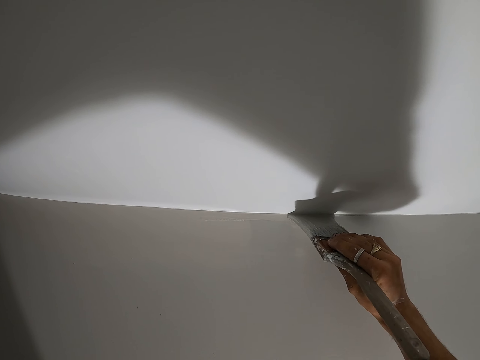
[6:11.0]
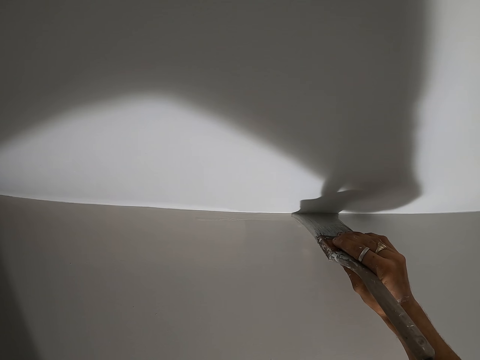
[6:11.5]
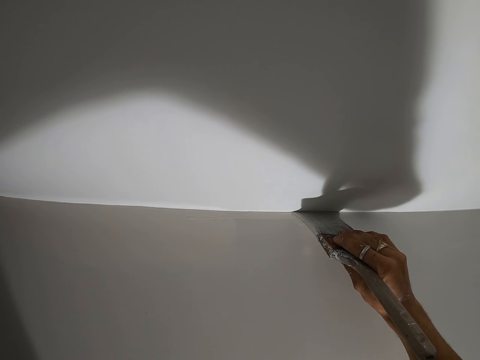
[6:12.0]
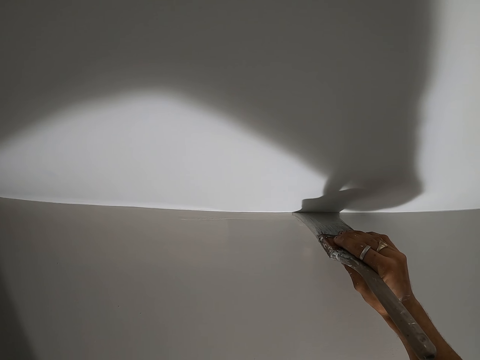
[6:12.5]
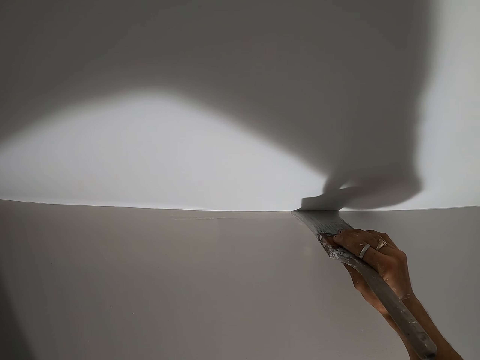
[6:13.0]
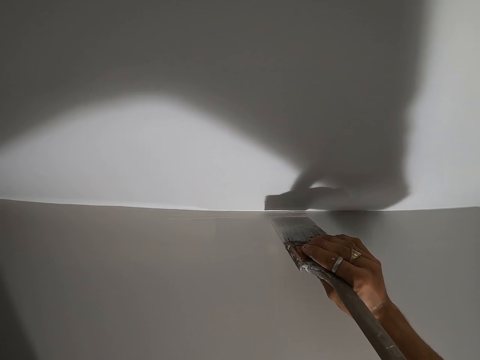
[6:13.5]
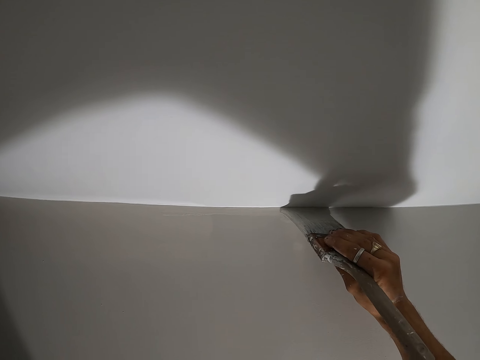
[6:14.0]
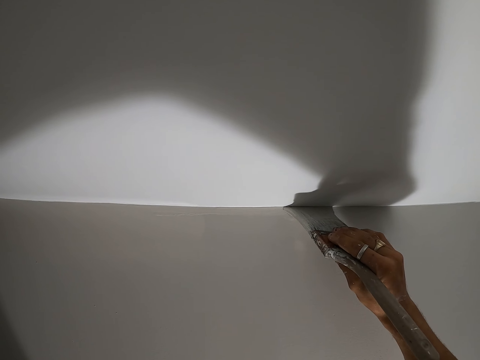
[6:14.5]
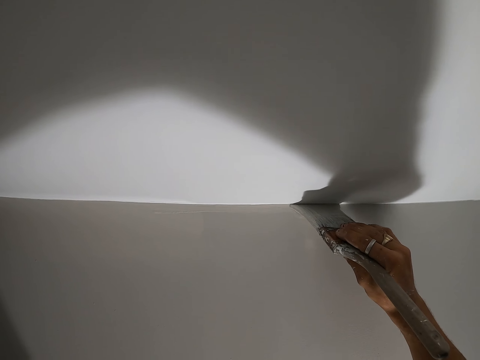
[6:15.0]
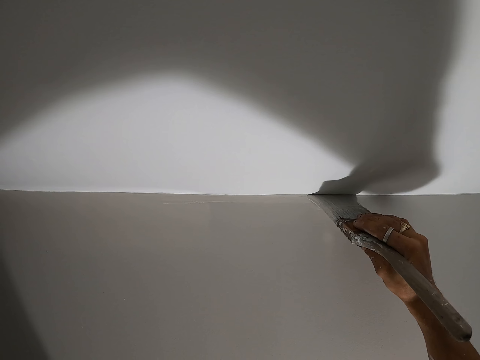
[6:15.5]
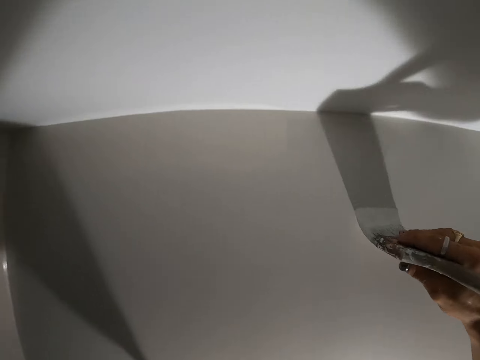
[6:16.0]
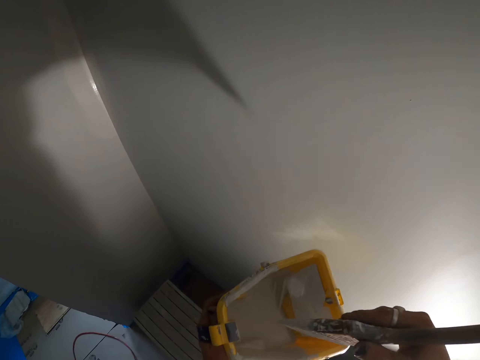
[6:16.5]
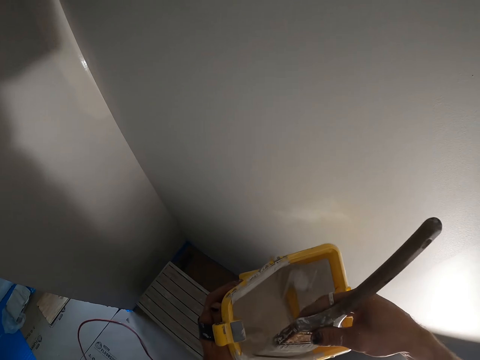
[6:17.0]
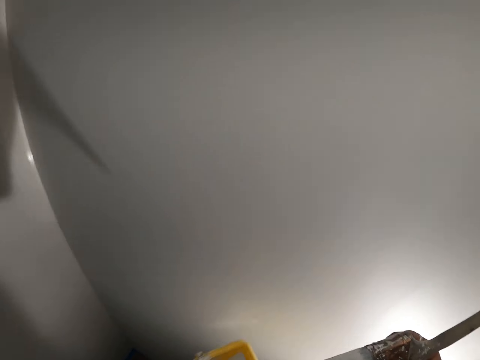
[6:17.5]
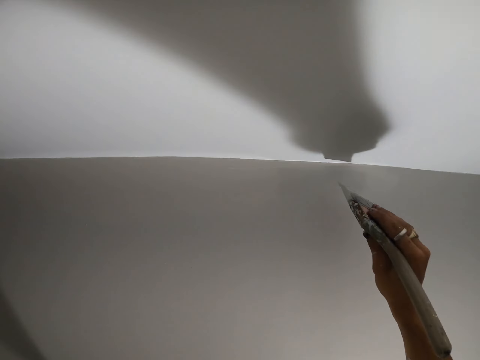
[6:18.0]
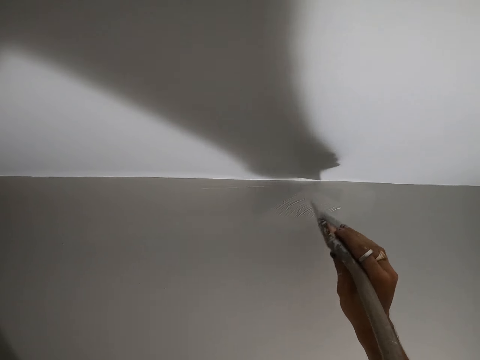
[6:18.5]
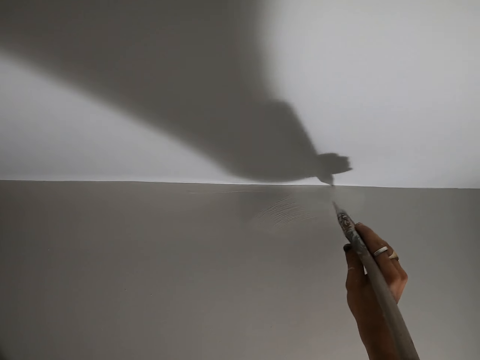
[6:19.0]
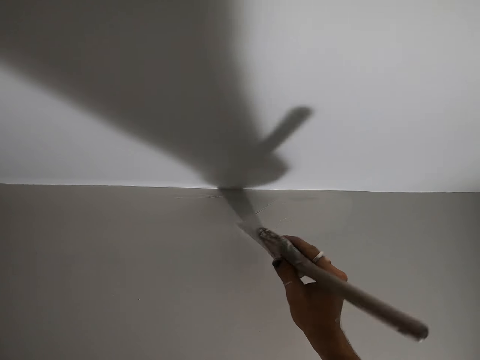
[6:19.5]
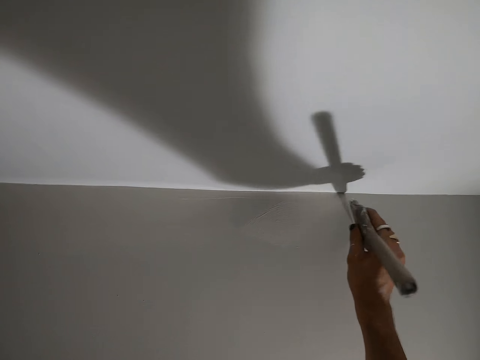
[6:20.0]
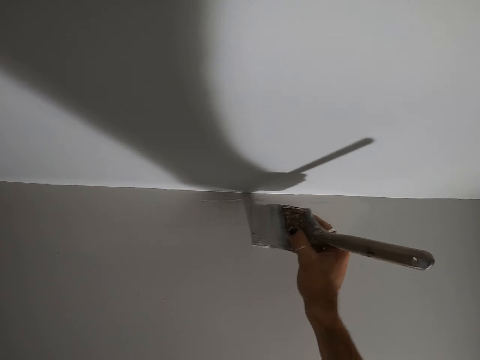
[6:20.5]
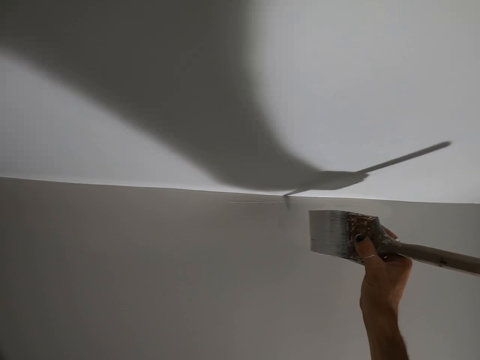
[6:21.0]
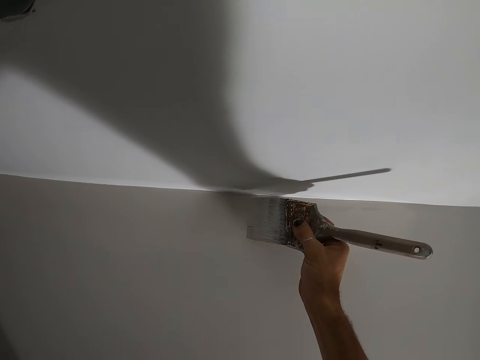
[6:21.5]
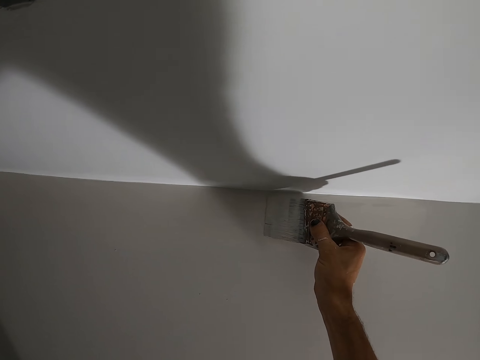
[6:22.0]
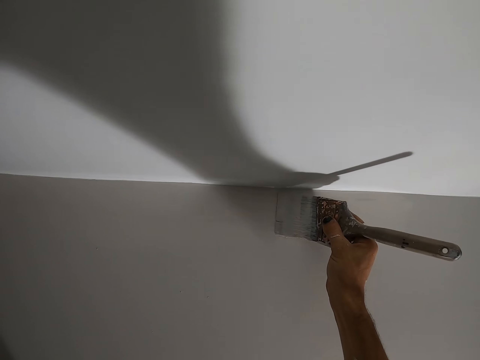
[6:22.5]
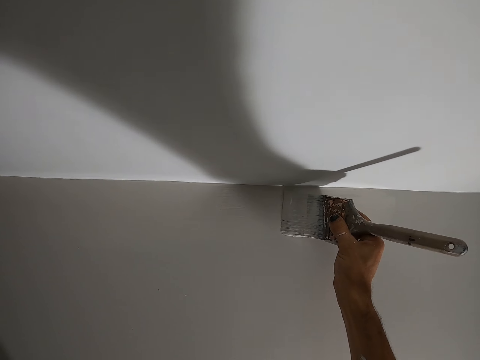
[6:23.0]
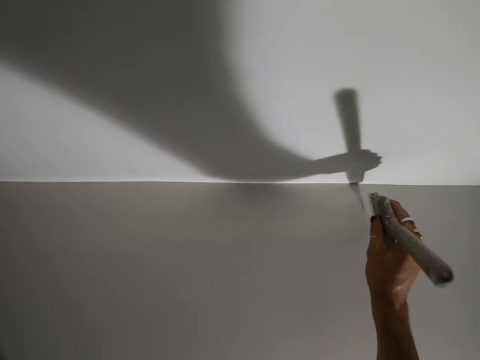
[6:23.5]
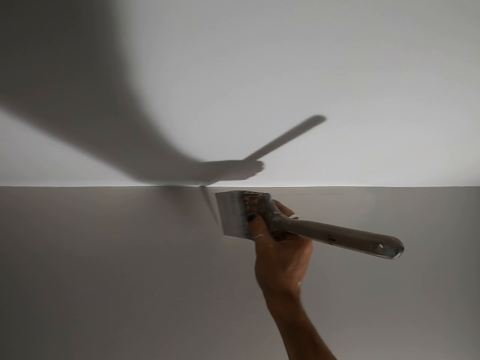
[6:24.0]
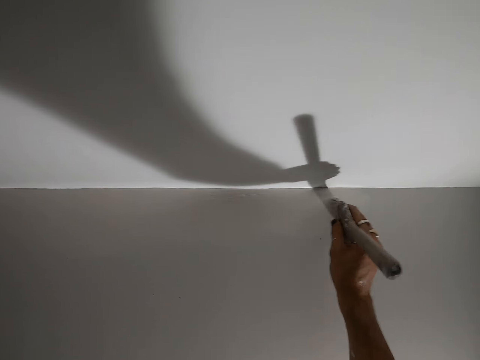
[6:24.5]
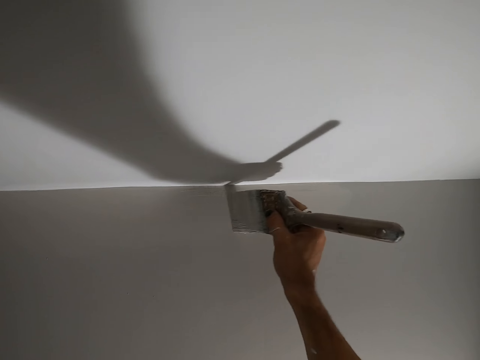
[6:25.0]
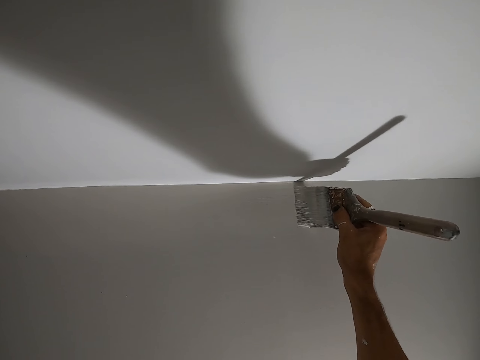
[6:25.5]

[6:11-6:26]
The camera wearer dips the painting brush in the paint bucket. They paint the wall with the painting brush.

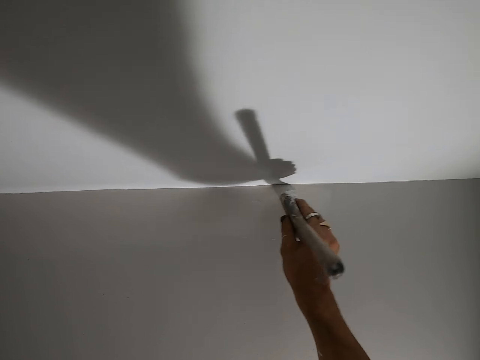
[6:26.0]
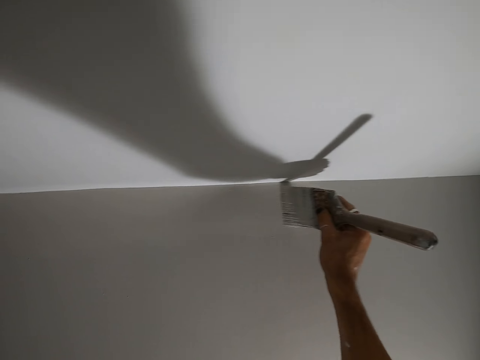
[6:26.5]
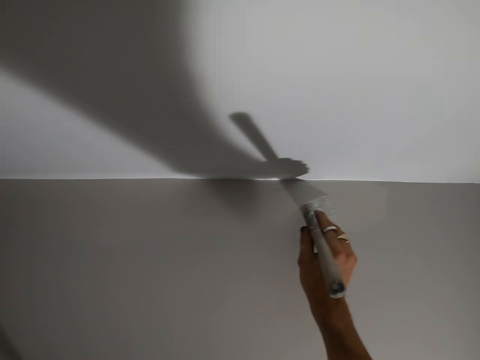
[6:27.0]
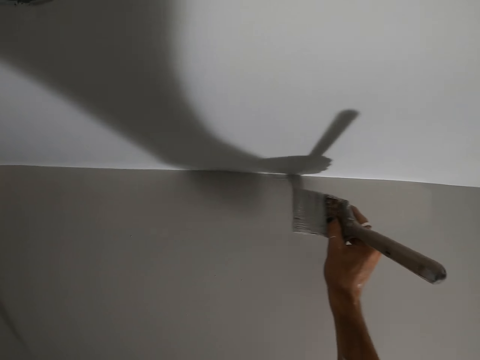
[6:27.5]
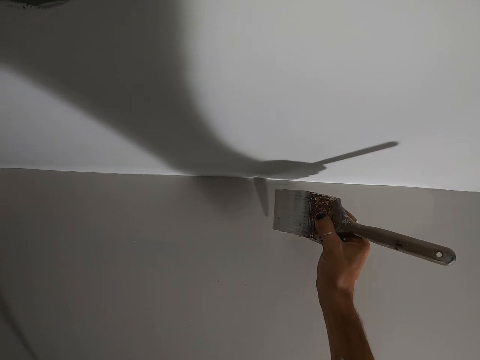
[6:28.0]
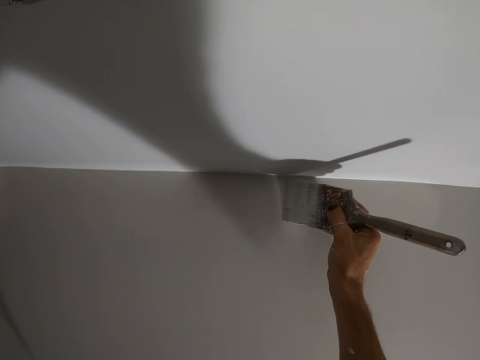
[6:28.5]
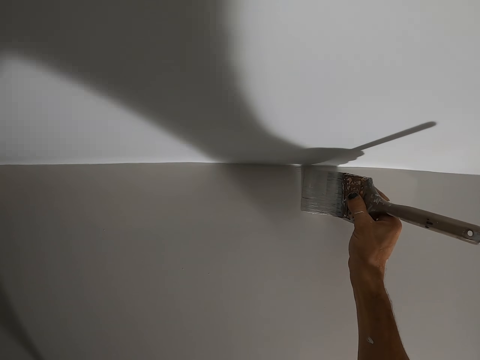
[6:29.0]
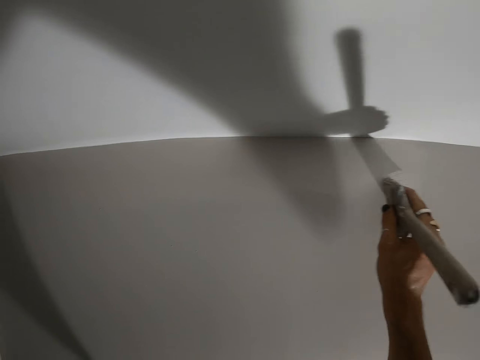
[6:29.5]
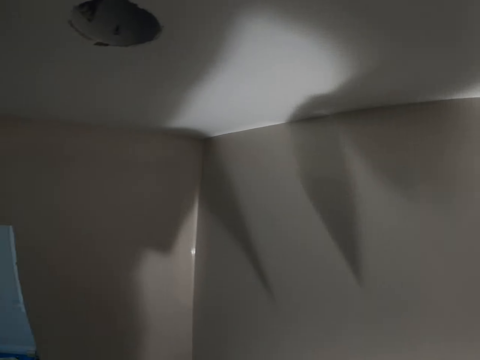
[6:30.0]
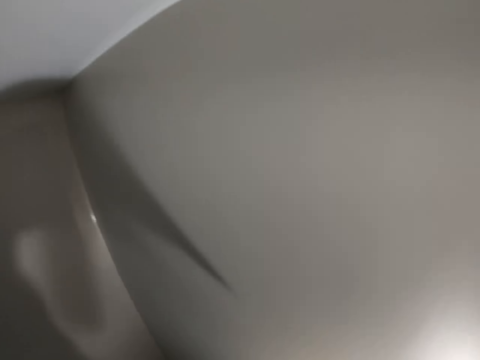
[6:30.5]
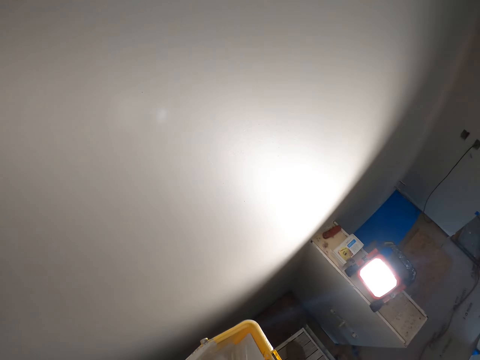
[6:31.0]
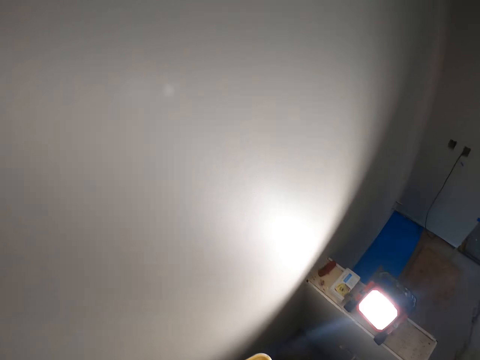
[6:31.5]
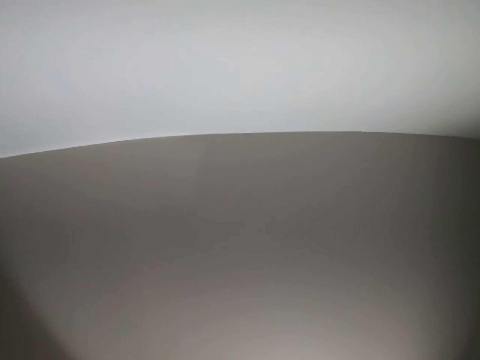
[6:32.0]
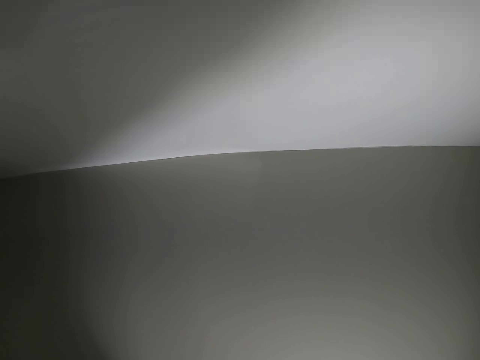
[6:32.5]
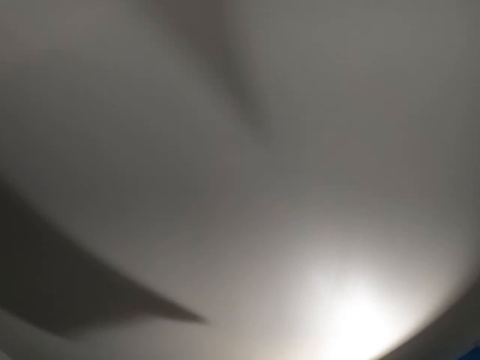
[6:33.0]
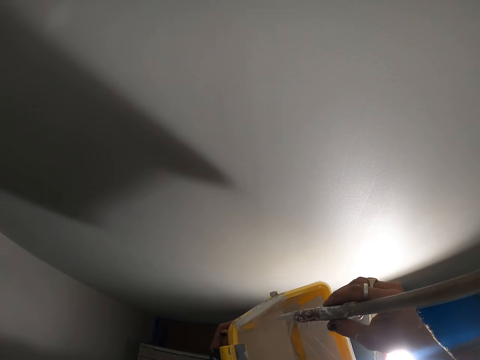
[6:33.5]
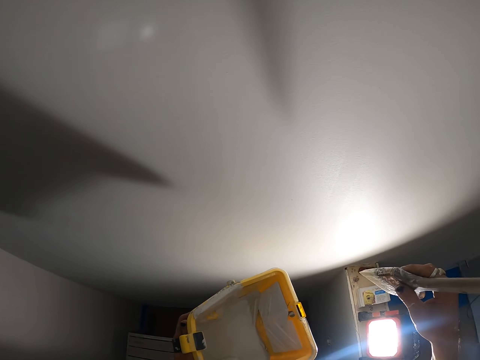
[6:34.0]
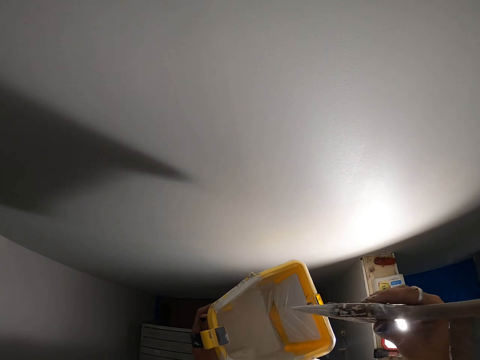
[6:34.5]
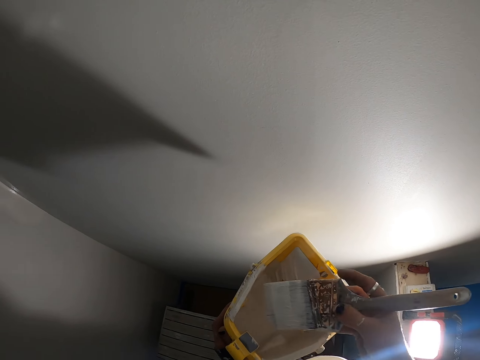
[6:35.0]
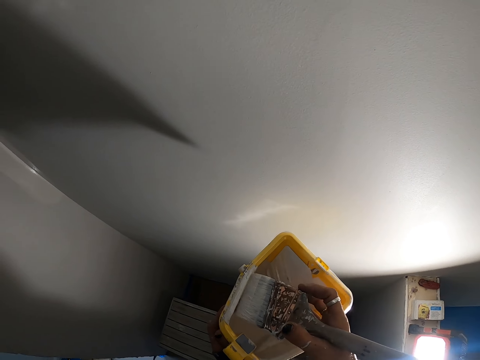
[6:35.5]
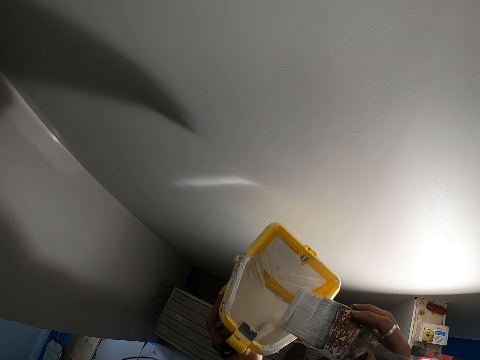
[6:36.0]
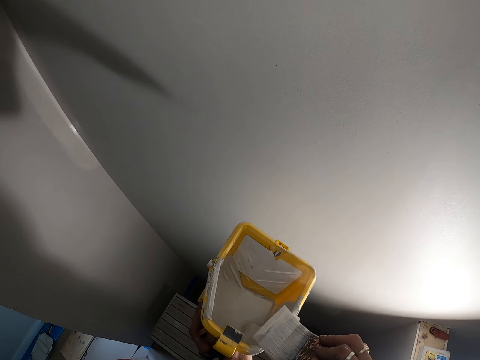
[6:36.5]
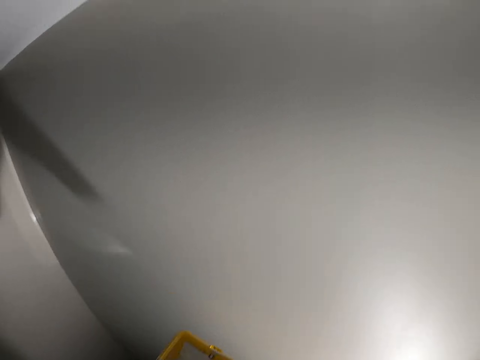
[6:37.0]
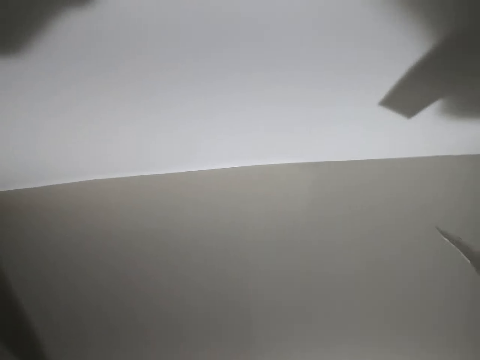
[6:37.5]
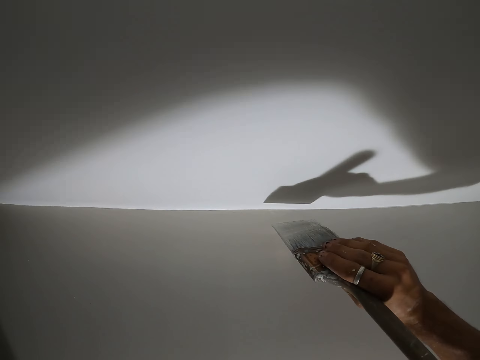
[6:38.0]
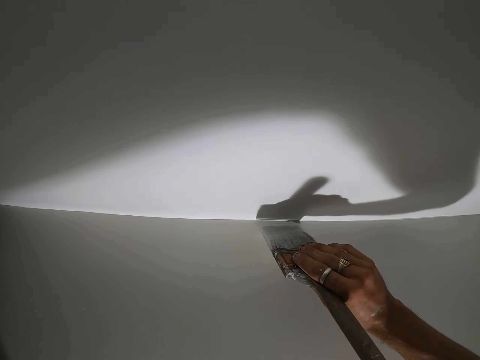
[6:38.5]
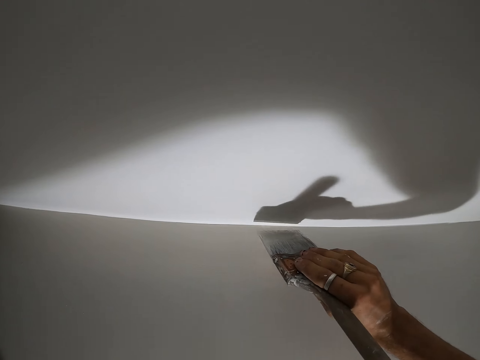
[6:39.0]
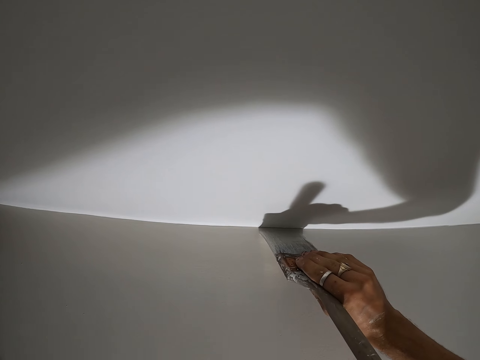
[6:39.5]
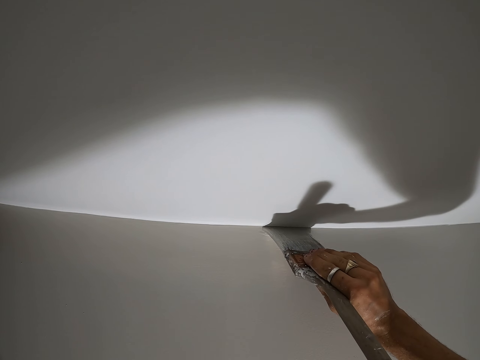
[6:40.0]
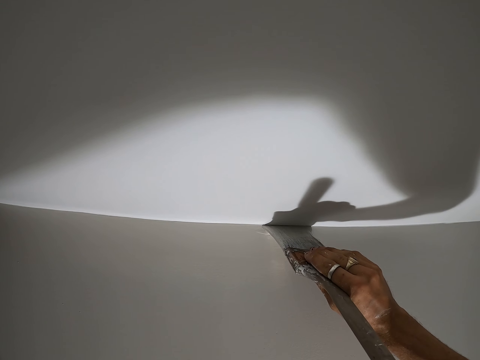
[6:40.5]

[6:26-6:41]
The camera wearer turns around the room. They dip the painting brush in the paint bucket. They dip the brush in the paint bucket. They paint the wall with the painting brush.
